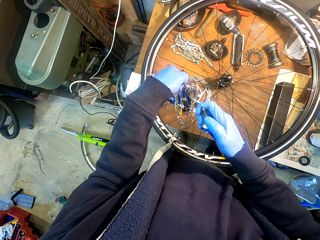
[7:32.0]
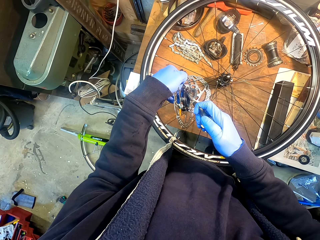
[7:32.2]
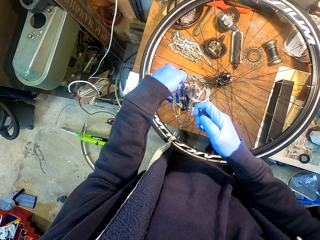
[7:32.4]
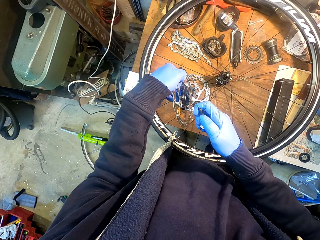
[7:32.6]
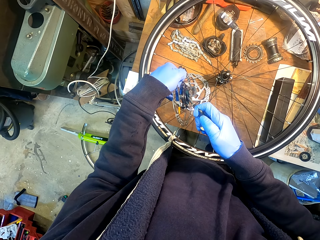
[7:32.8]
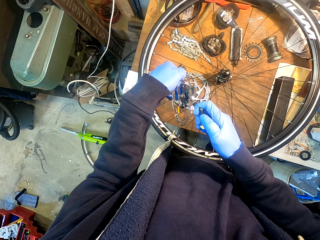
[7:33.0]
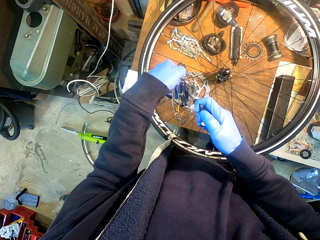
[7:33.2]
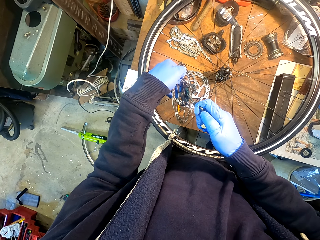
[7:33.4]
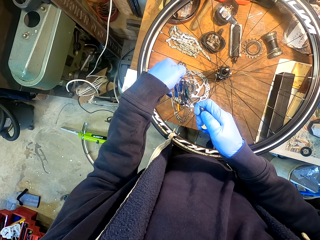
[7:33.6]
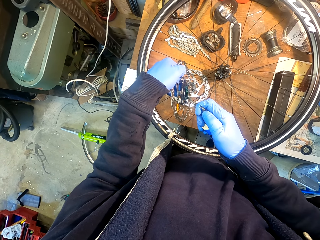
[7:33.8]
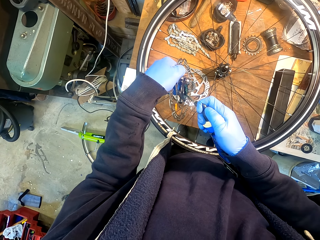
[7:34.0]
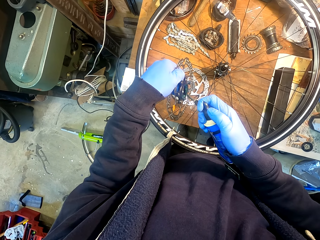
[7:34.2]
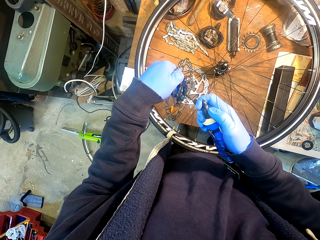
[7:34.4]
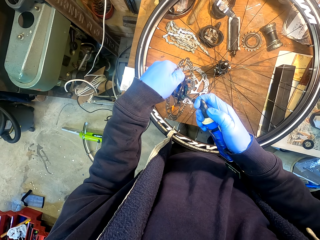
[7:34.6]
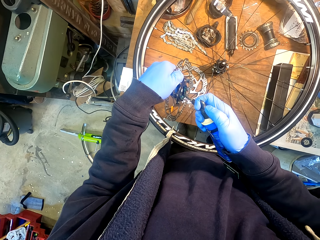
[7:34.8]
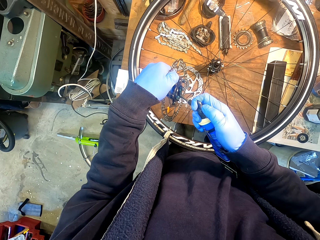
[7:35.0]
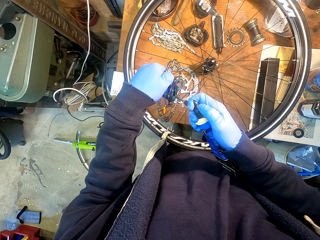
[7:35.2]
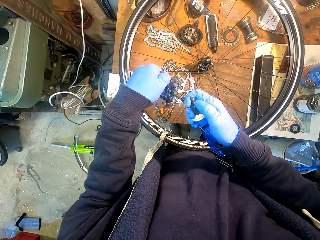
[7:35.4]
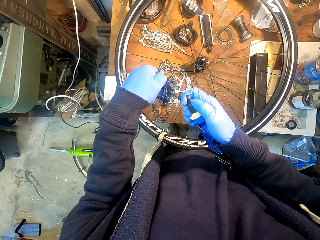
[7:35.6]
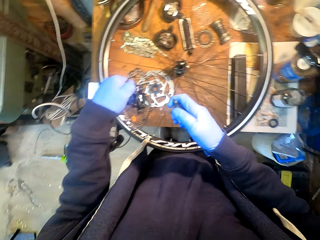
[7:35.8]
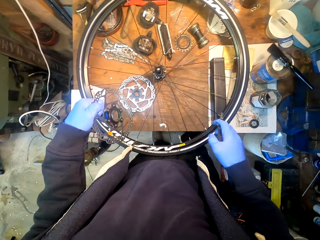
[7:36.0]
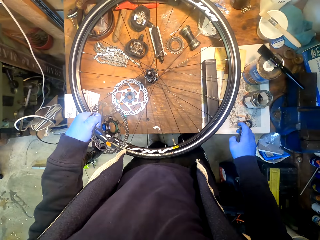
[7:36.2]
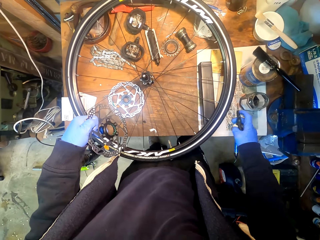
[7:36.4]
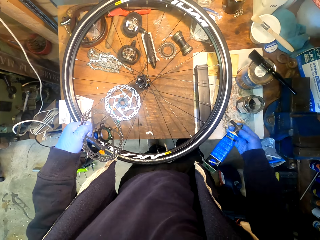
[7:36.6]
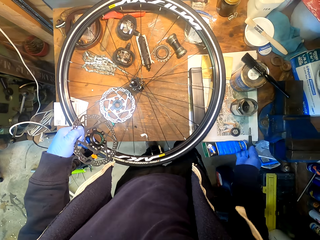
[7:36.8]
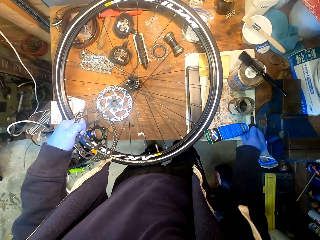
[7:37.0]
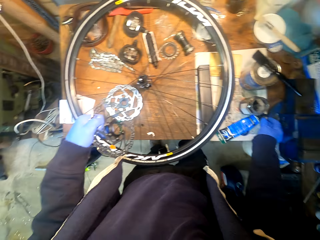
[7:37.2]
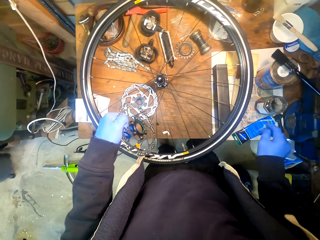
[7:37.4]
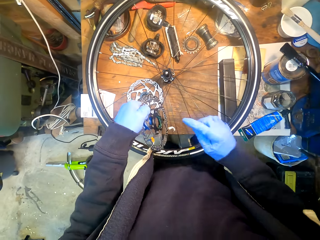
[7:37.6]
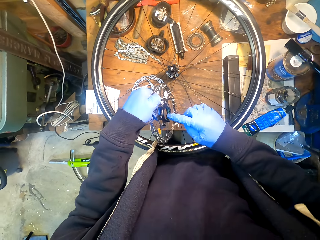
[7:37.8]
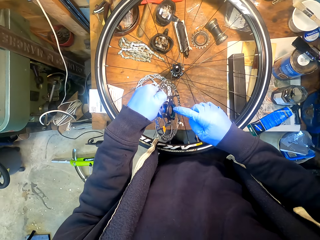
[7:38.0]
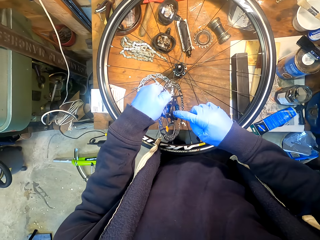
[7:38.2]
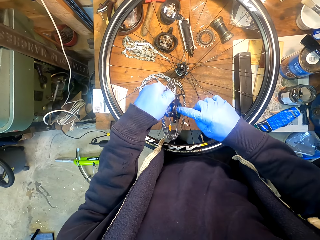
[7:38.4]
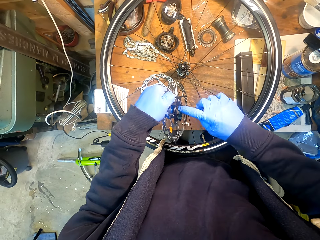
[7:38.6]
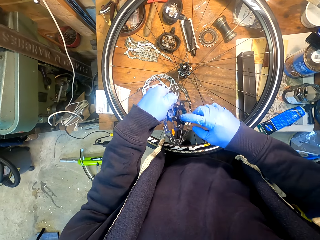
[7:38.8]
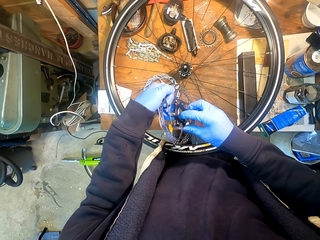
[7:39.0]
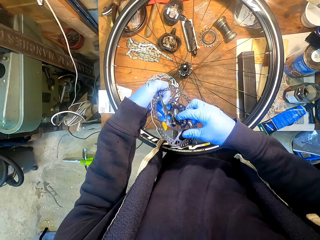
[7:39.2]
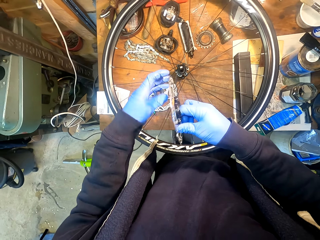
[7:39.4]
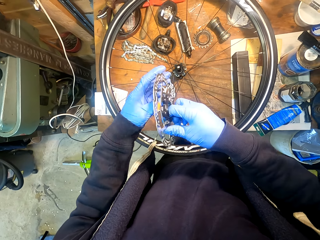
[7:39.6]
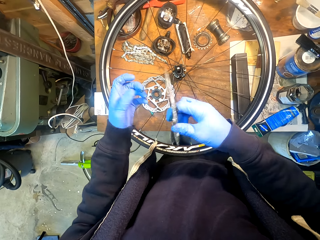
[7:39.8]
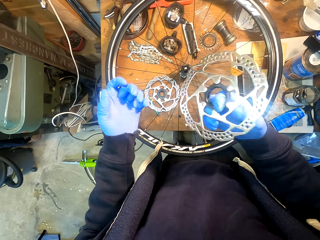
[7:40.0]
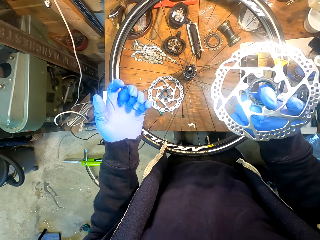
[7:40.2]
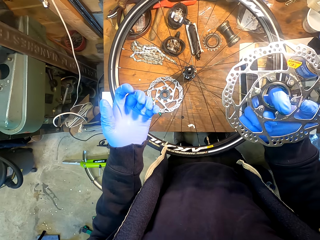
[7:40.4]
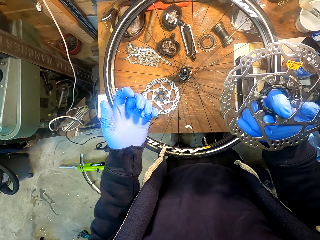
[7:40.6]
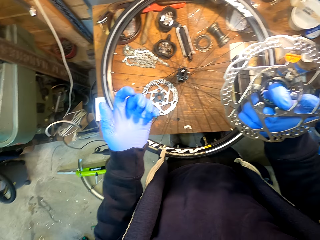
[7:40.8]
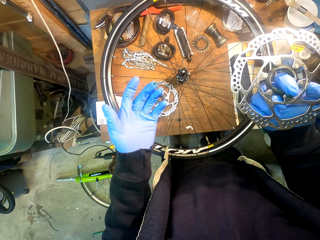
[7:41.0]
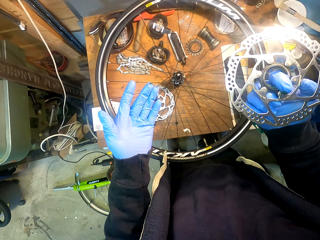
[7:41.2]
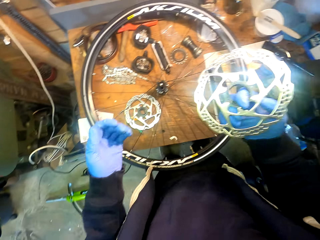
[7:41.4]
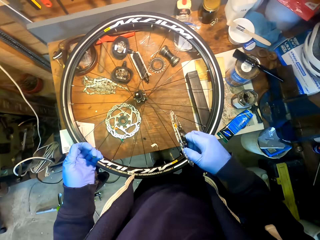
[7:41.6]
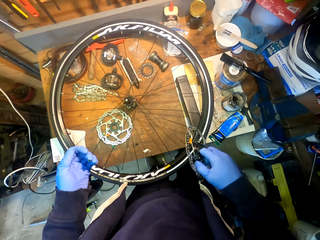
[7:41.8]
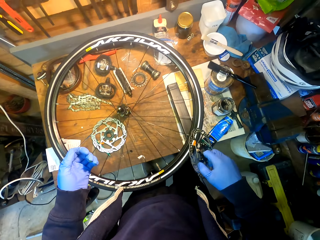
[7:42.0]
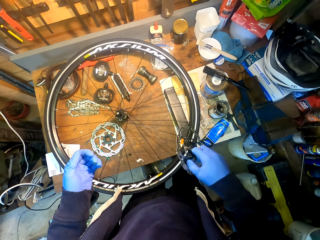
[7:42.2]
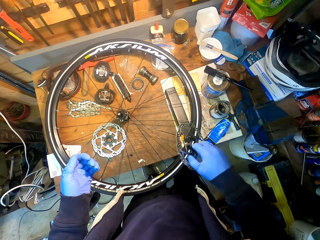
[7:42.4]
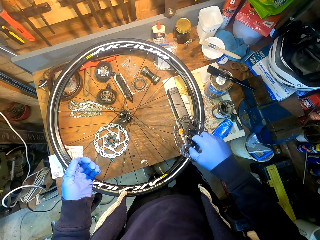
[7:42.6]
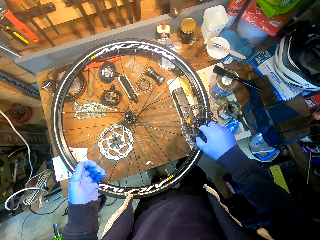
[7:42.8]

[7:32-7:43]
The camera wearer sprays a bearing with spray. He puts down a glue bottle on the table. He spreads glue on a gear wheel. He looks at his hands.

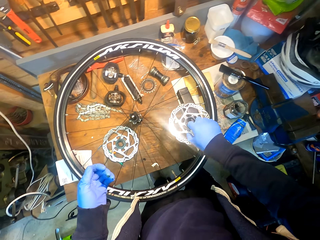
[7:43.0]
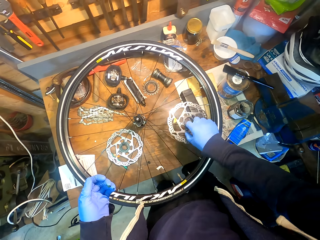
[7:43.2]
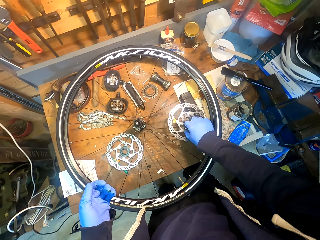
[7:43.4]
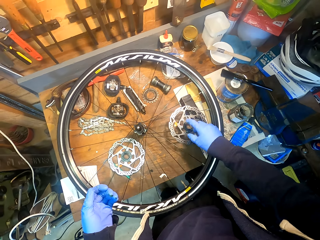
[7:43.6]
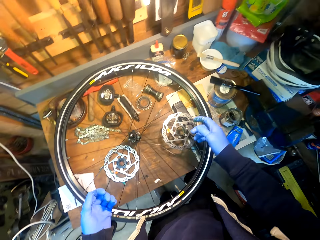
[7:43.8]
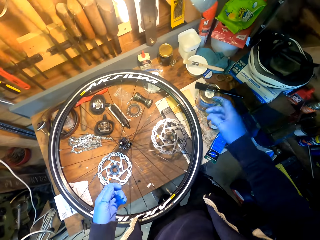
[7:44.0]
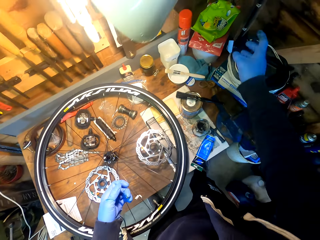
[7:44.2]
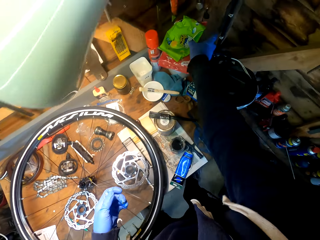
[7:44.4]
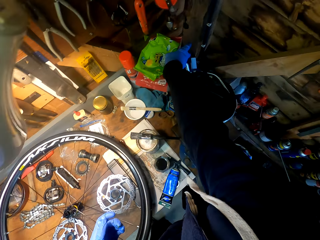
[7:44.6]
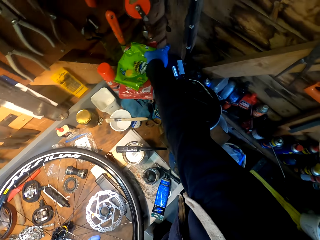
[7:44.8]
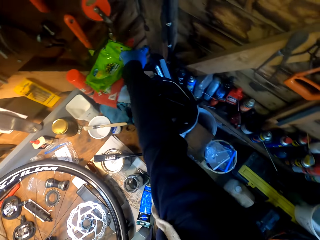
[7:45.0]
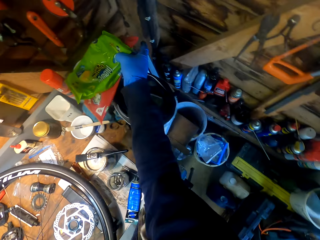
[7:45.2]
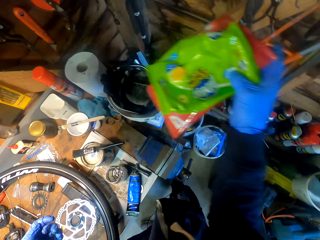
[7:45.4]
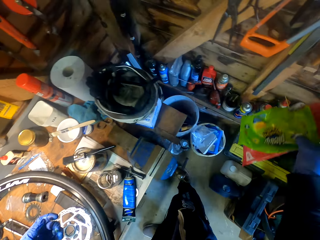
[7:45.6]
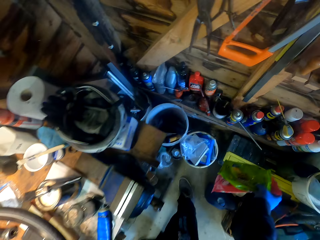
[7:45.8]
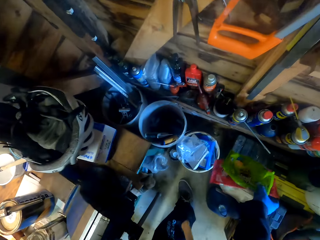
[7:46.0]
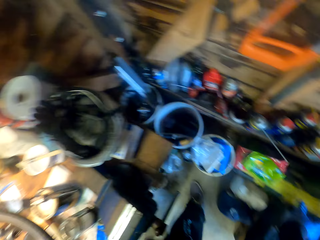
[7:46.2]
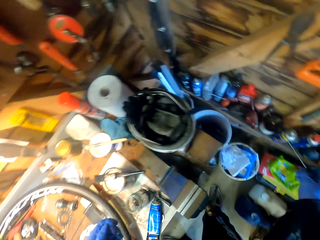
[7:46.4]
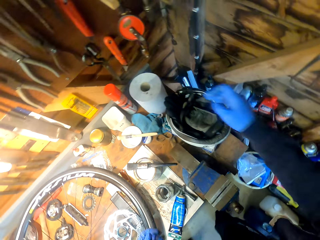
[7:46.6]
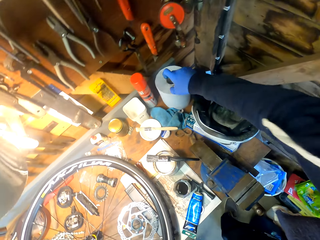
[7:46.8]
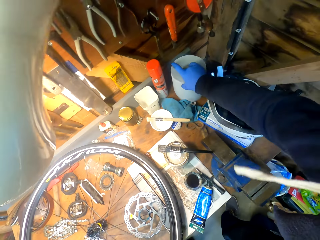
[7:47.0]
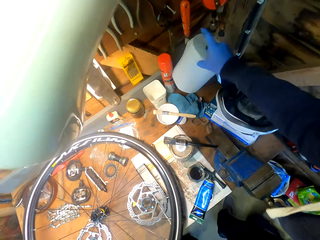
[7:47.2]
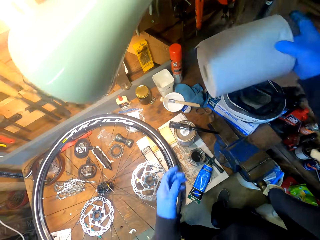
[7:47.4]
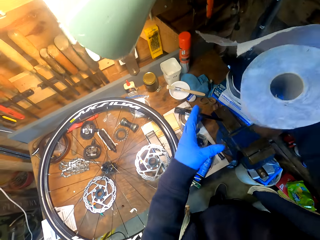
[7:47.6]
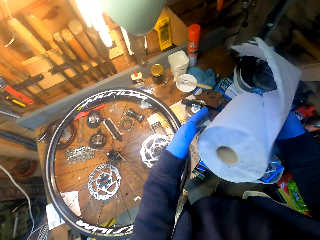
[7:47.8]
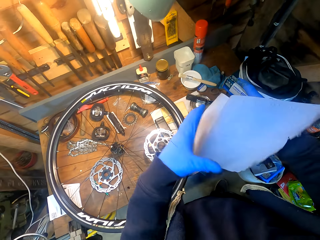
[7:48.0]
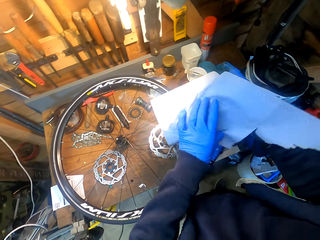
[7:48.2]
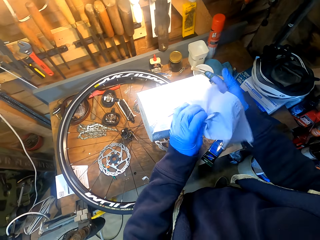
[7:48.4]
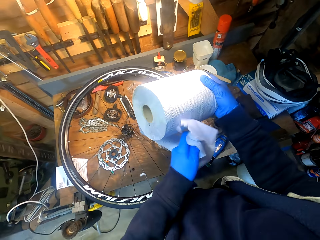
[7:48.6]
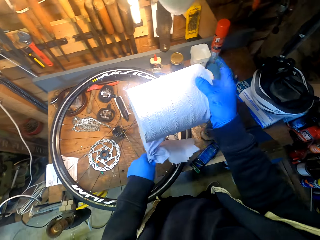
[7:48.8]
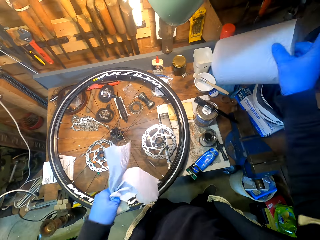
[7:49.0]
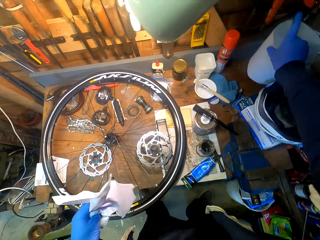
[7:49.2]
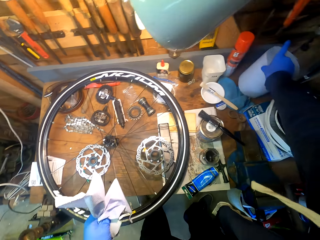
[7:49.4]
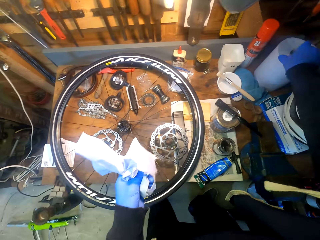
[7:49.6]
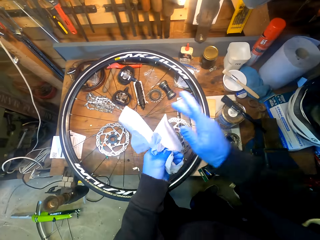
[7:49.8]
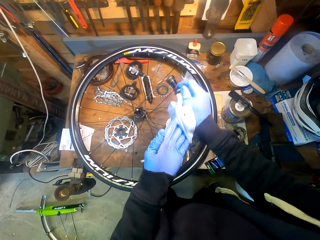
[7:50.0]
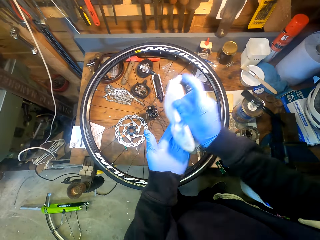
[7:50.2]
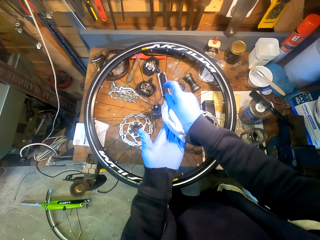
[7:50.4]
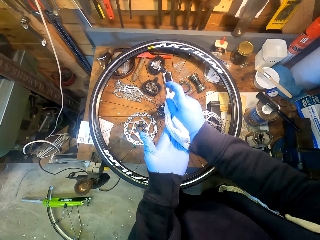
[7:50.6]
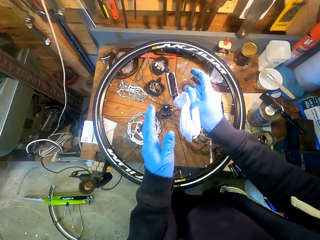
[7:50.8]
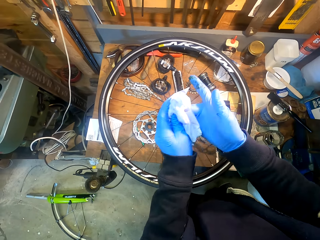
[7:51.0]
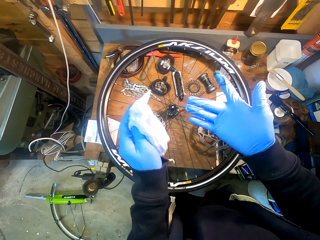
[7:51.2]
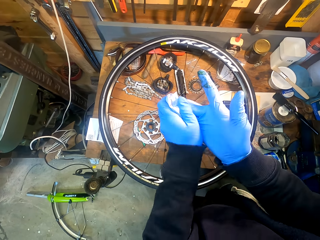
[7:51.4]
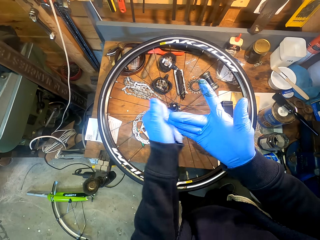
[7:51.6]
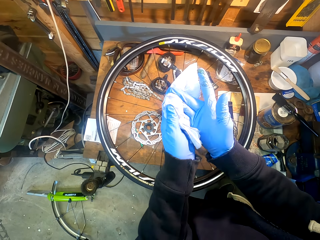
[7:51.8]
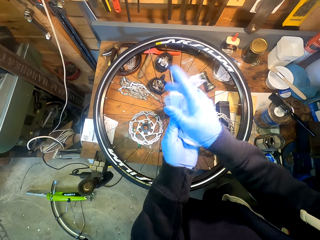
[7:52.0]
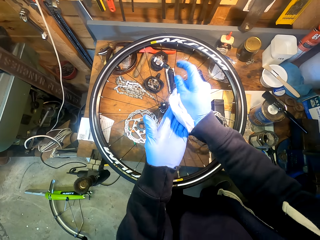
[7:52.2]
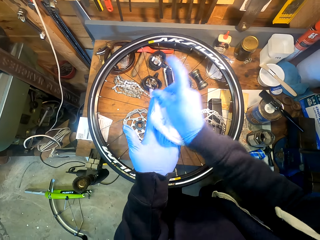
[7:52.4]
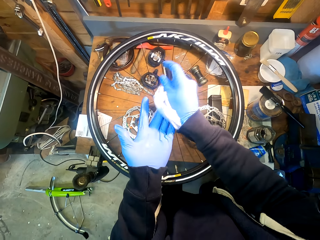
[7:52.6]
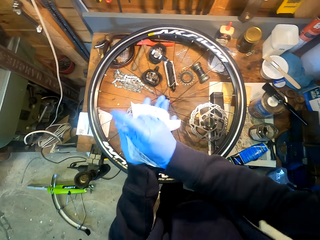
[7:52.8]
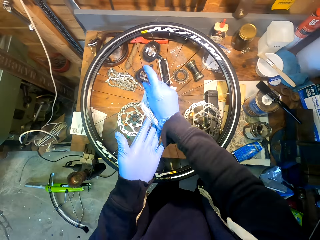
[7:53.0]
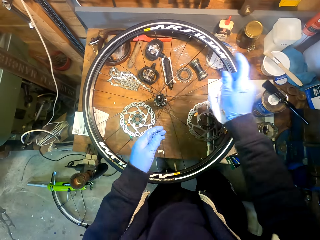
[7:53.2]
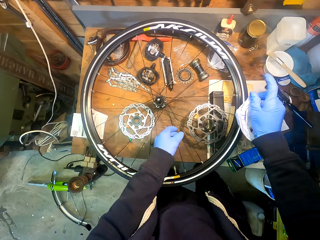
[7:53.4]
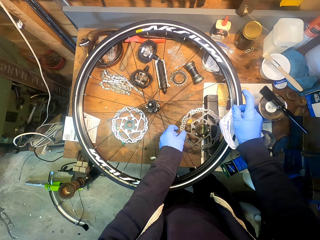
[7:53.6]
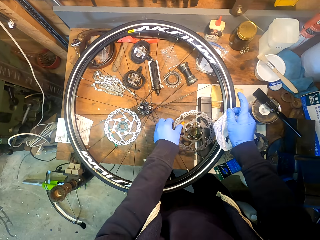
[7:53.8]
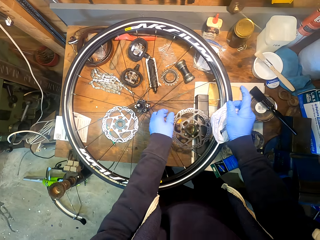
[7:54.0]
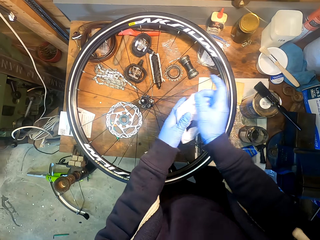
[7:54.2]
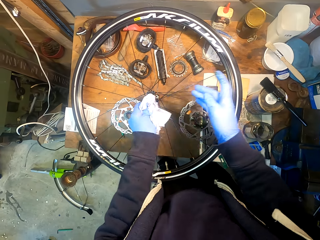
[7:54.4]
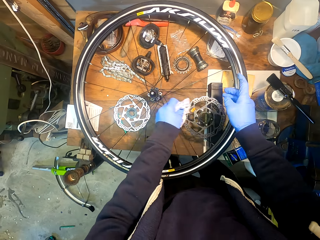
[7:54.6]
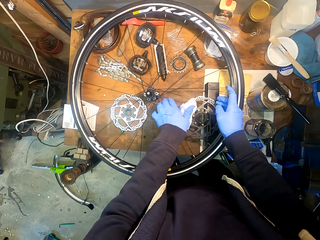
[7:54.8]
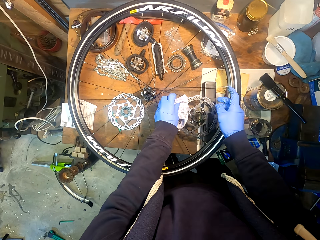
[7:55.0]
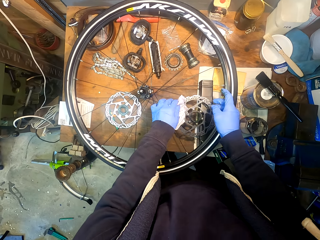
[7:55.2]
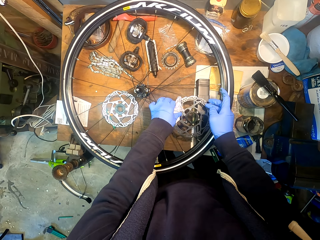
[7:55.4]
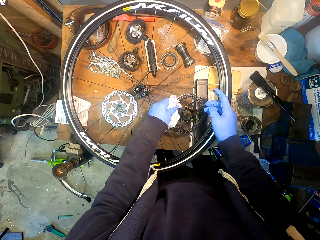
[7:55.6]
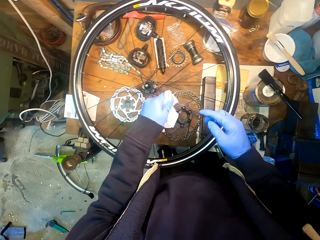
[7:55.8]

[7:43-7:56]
The camera wearer puts down a gear wheel on a table. He picks up wipes from the table. He drops the wipes on a shelf. He picks up a roll of tissue paper from the table. He cuts a piece of tissue paper with his hand. He puts down the roll of tissue paper on the table. He wipes his hands with a tissue paper. He picks up the gear wheel from the table.
